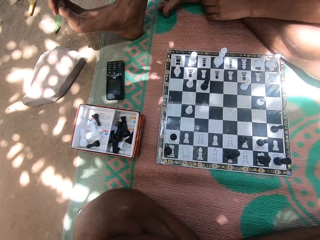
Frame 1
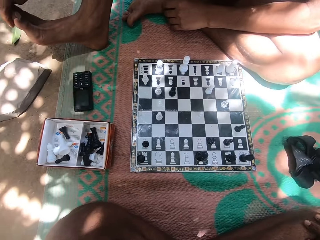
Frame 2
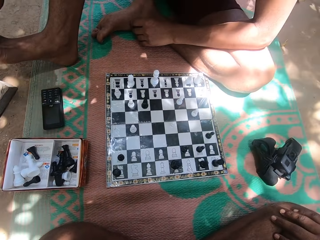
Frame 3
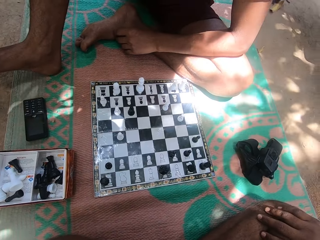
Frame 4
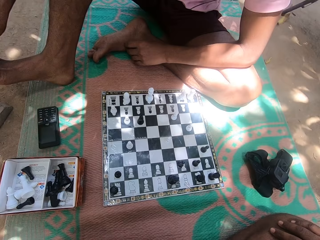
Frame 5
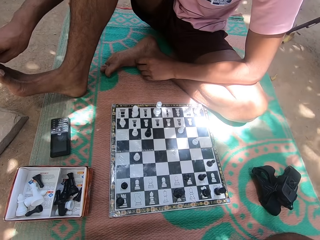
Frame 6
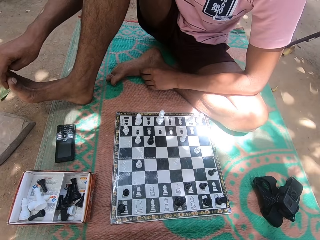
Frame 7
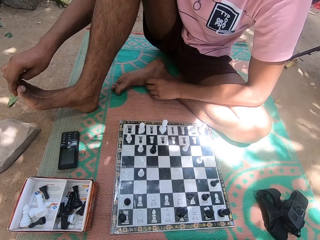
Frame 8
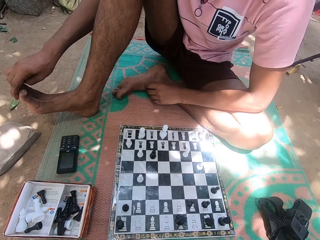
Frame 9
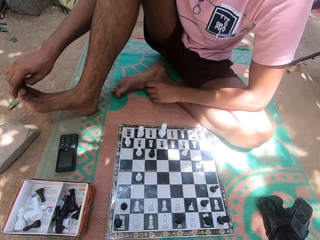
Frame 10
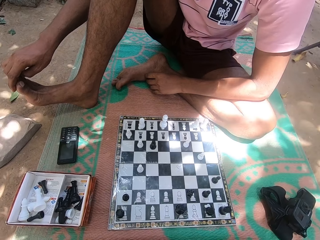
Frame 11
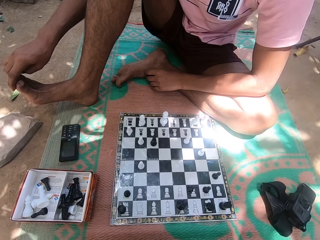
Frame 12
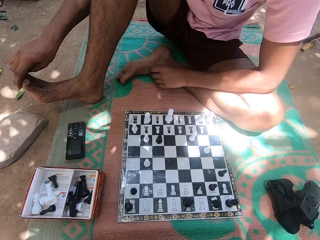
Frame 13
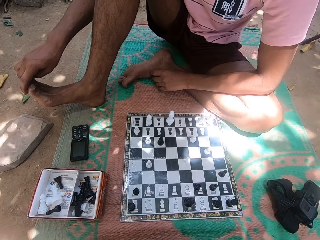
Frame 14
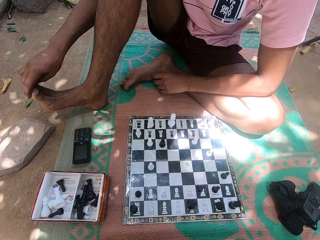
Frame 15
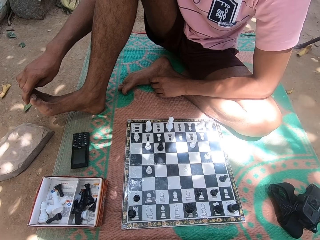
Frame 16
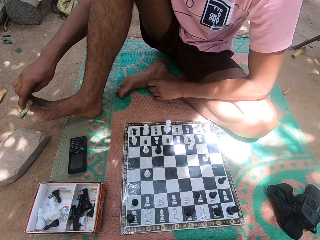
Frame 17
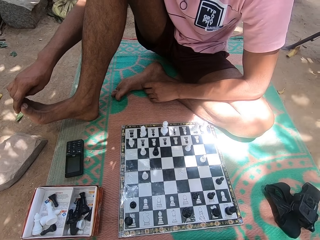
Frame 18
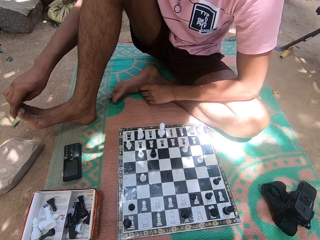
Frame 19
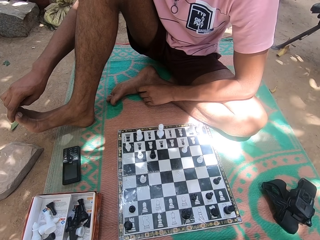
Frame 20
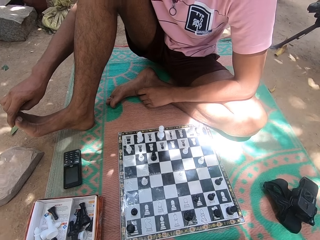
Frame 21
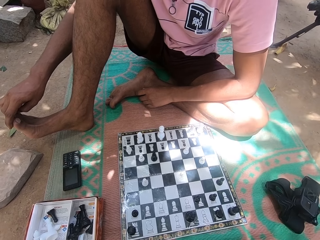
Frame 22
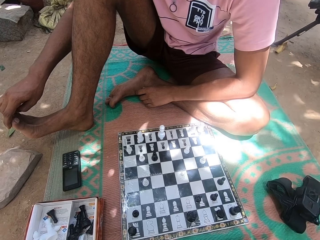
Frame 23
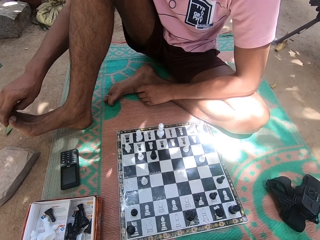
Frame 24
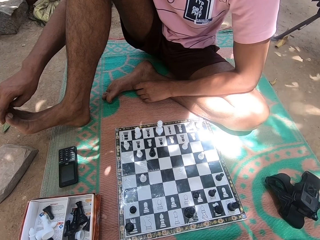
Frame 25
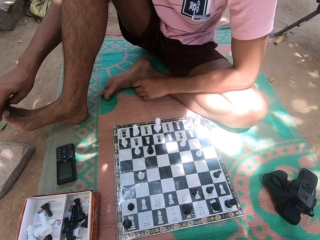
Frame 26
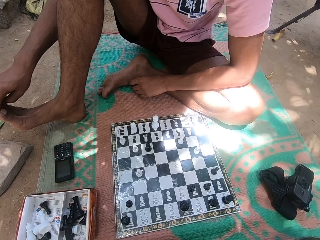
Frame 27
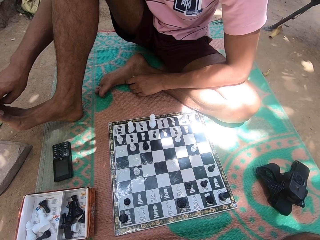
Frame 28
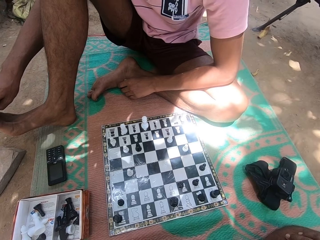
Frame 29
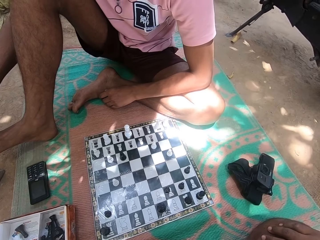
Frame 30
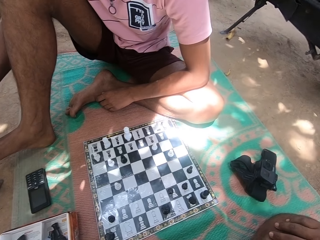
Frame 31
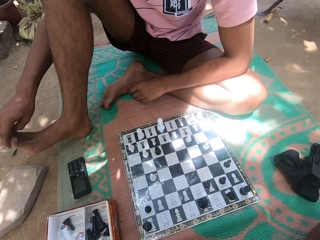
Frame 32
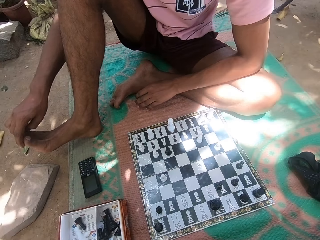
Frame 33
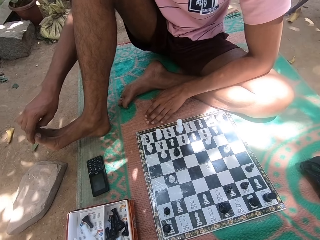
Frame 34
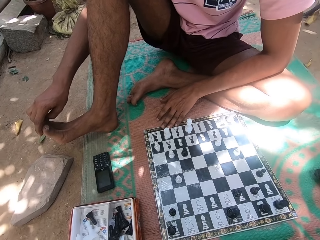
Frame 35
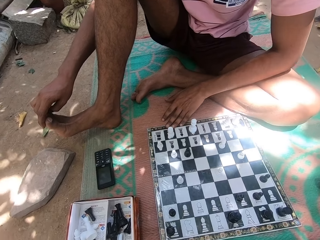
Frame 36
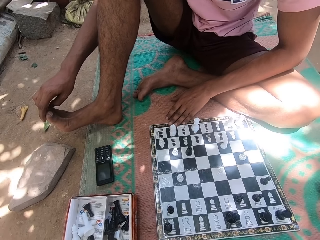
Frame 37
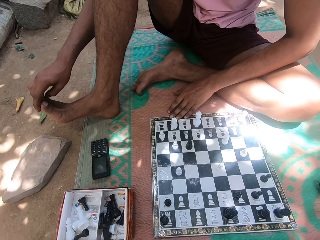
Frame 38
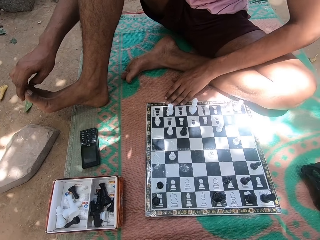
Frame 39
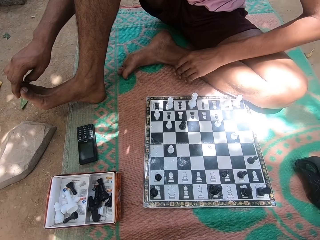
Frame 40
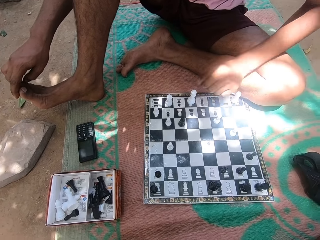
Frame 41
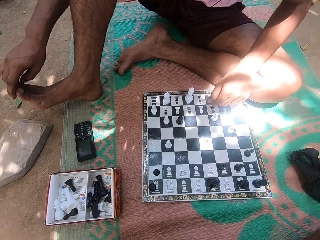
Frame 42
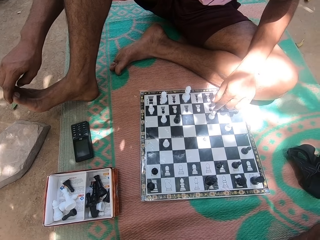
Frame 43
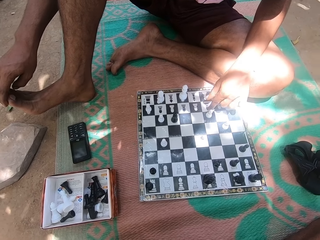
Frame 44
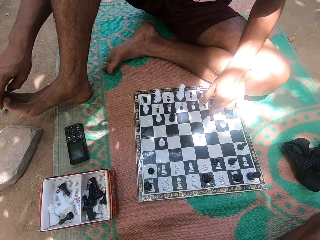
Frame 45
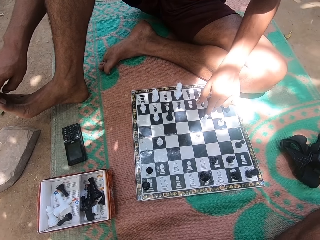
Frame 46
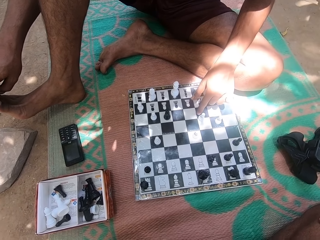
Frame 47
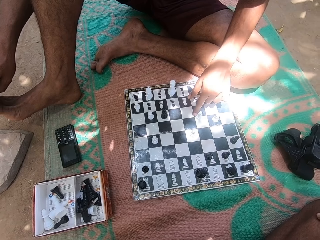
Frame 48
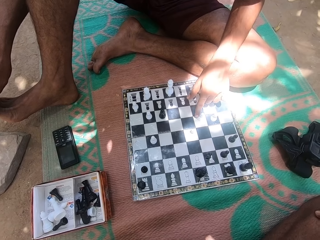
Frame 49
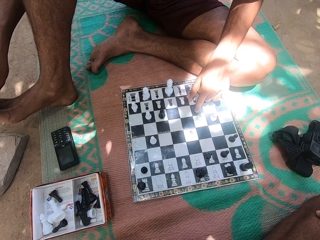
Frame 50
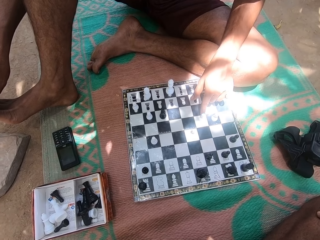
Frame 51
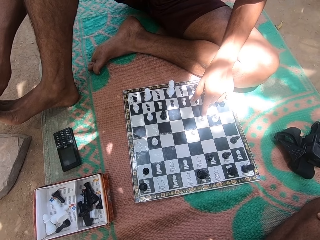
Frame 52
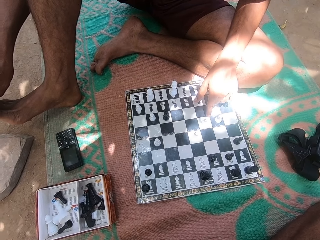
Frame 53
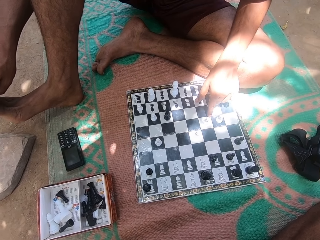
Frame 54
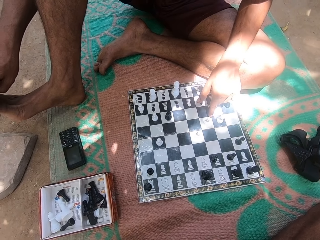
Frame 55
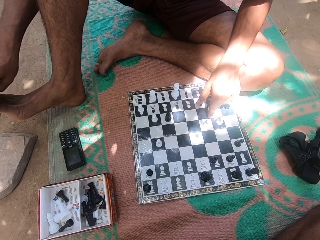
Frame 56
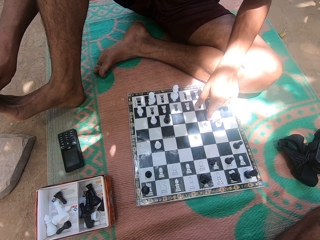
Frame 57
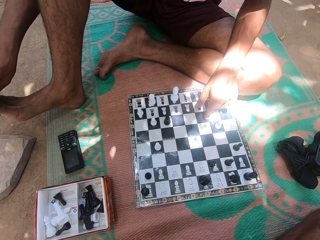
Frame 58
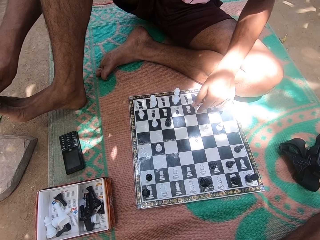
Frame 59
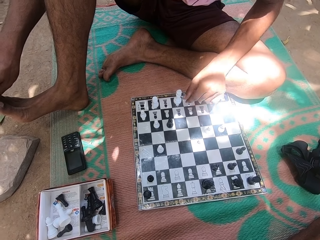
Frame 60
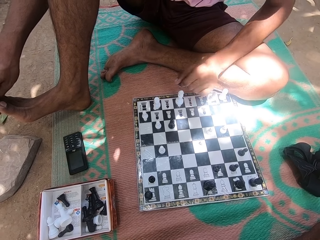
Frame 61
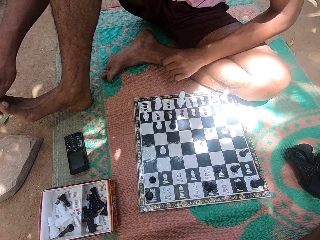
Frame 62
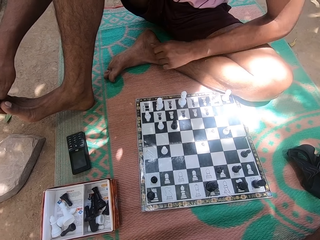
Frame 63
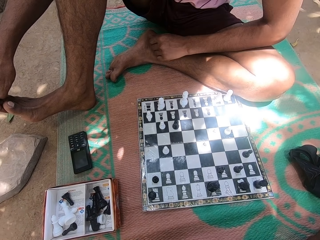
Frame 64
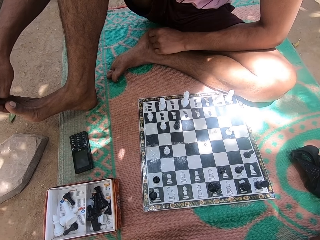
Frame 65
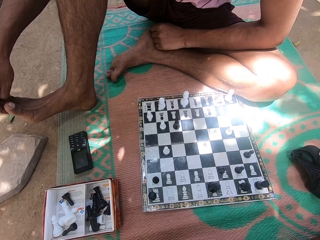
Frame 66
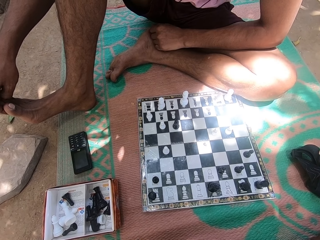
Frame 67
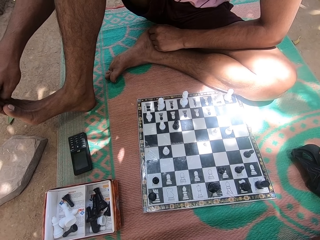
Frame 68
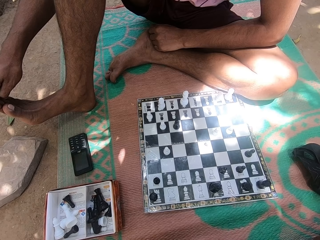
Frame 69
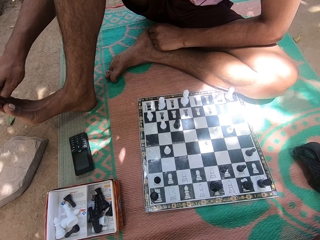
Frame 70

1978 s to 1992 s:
The camera wearer moves his body. A person adjusts the chess board and pushes a chess pawn. The camera wearer looks at the chess board. The person looks at the chess board.

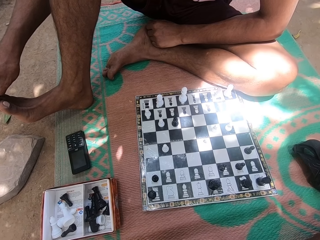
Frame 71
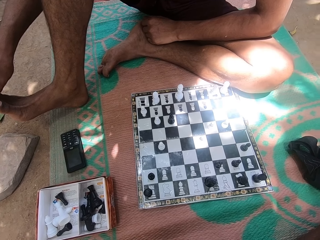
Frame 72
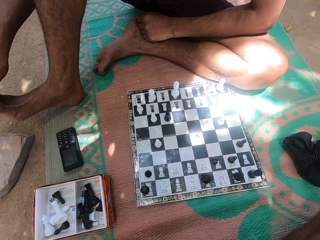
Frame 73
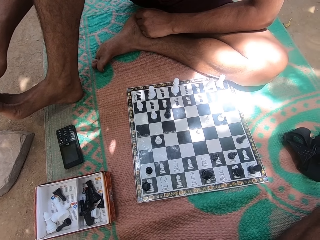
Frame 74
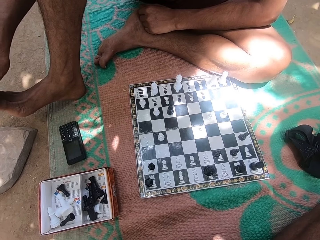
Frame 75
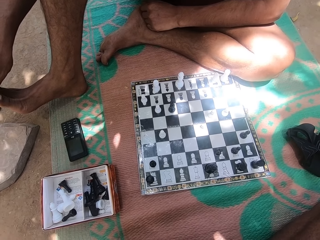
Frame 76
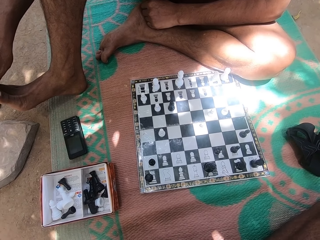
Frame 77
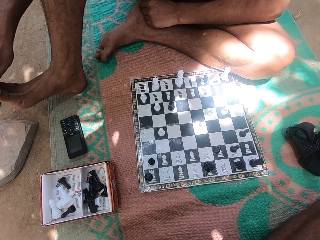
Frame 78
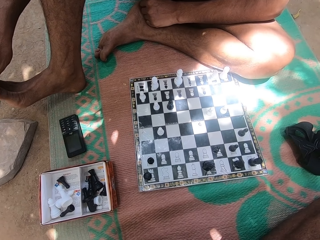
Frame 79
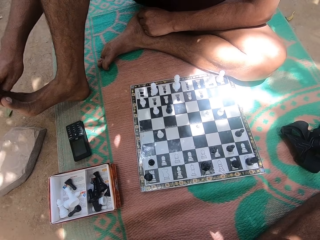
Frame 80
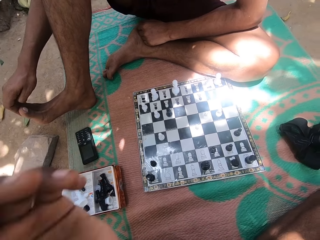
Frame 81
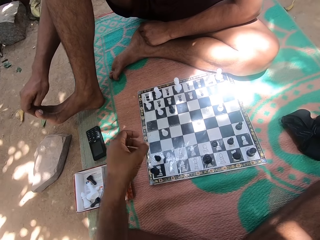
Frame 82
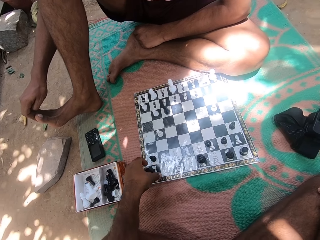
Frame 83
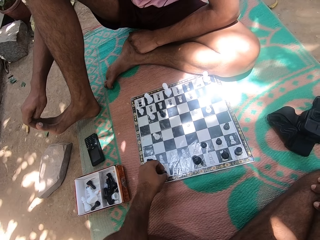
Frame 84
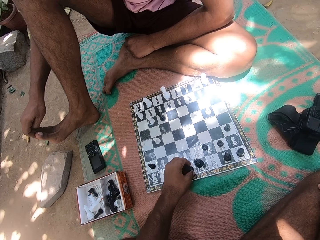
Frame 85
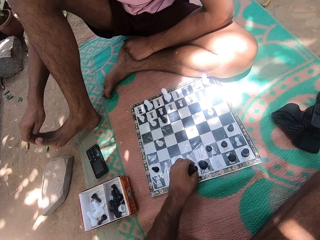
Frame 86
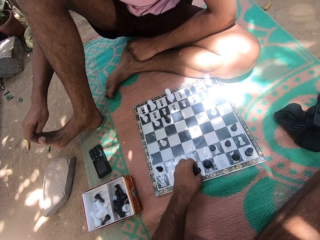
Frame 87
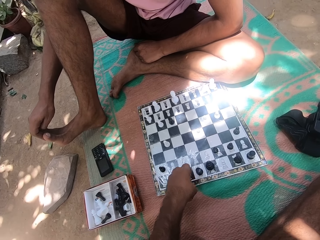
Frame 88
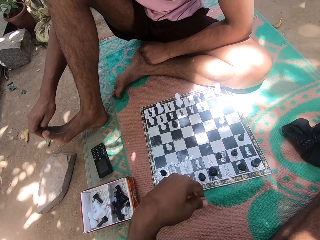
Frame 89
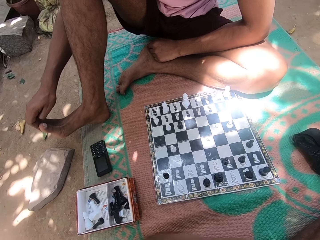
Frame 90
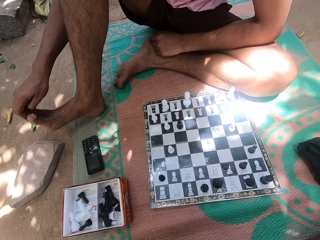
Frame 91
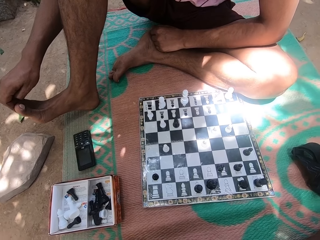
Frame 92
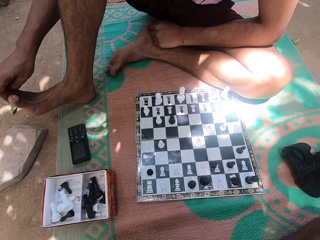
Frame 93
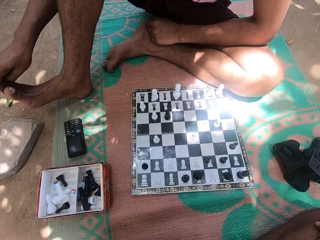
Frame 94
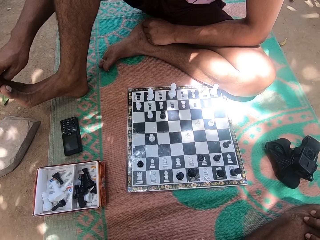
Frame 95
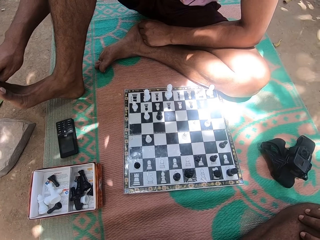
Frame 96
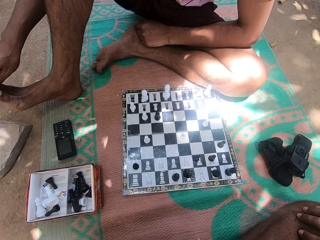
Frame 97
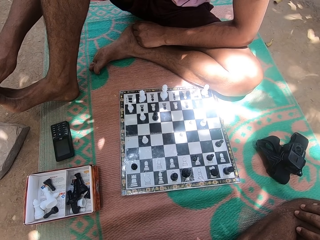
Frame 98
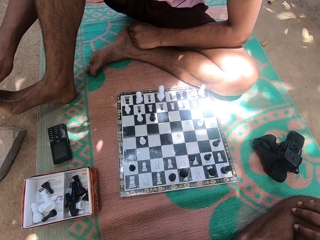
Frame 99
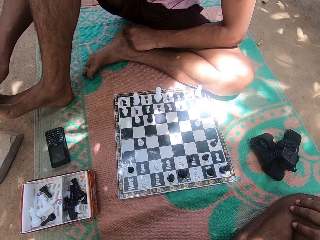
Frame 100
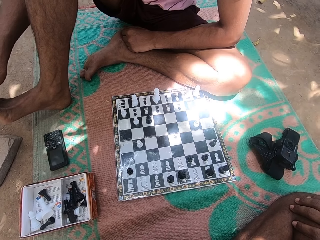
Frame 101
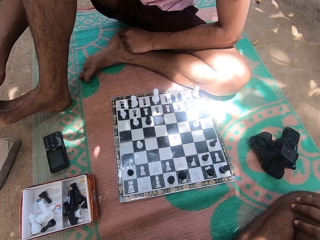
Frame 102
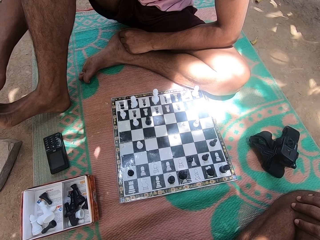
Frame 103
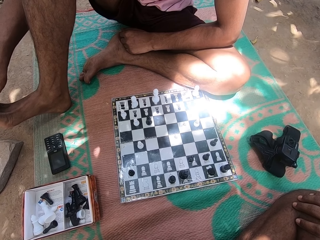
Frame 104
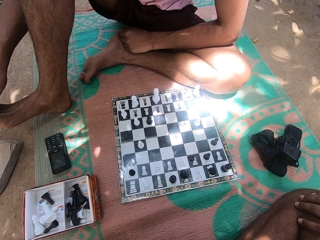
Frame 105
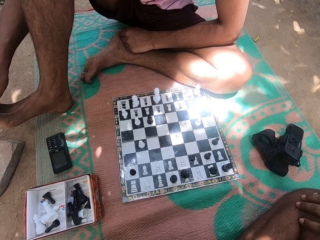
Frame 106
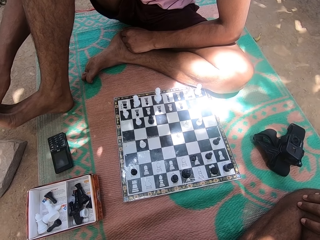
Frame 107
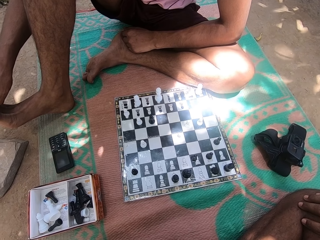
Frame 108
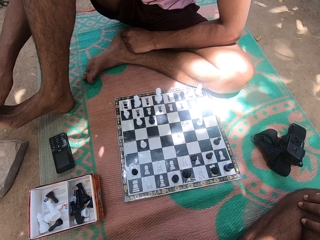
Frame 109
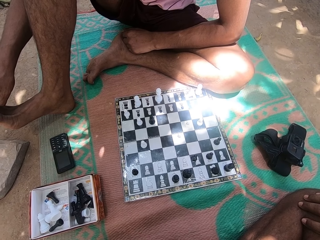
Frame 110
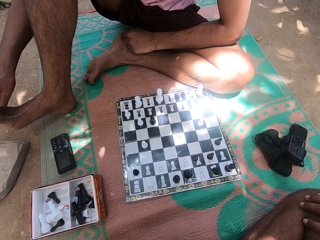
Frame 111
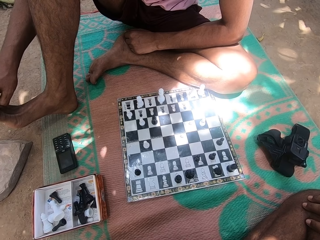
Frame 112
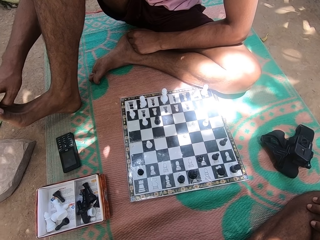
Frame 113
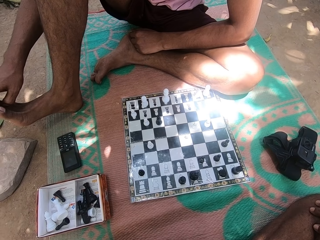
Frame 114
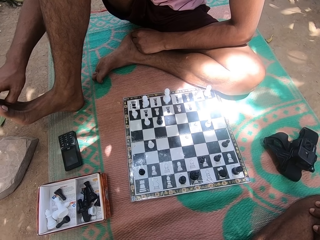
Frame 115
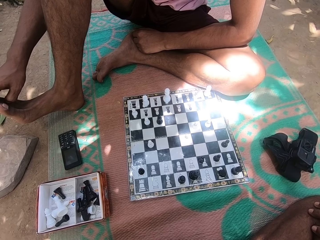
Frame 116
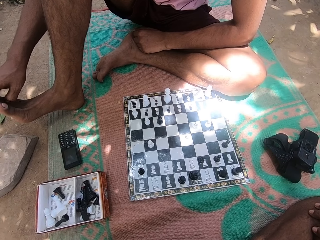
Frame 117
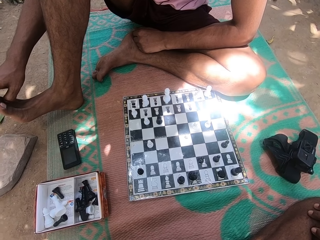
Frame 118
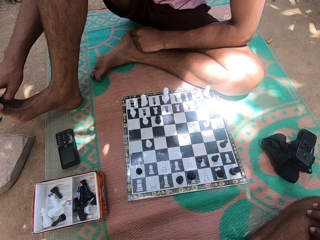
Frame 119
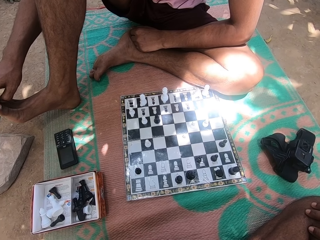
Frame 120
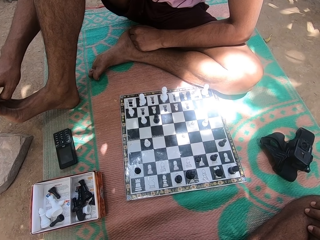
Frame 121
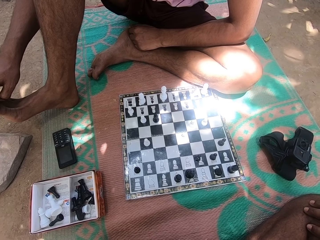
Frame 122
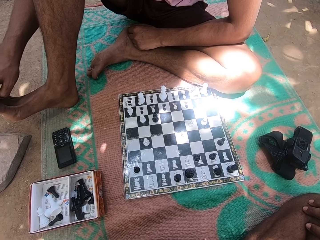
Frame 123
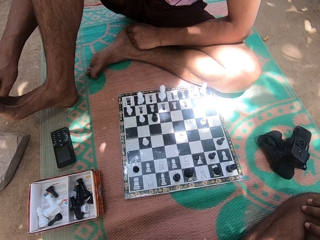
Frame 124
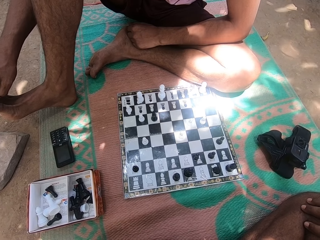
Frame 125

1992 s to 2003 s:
A person shakes his right leg and touches his right leg. The camera wearer takes a chess pawn, drags the chess pawn, and puts down the chess pawn. They look at the chess board. The person looks at the chess board and shakes his right leg.
